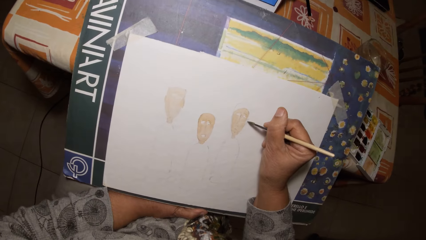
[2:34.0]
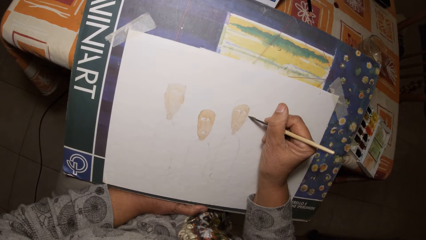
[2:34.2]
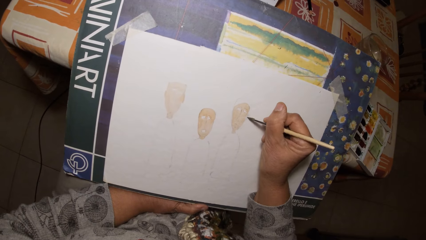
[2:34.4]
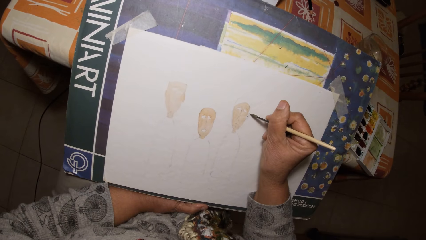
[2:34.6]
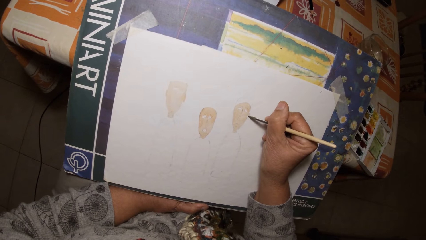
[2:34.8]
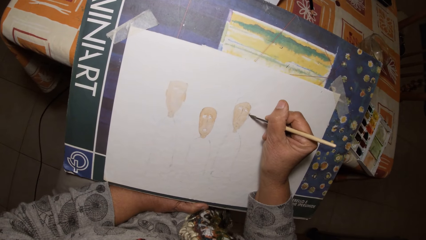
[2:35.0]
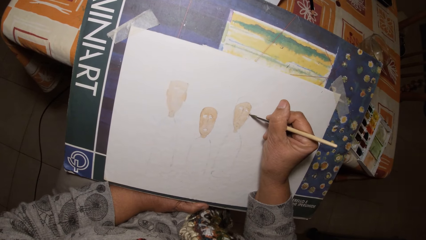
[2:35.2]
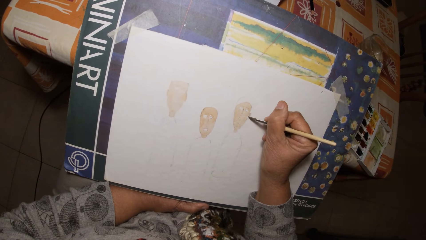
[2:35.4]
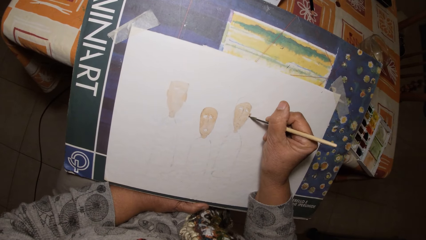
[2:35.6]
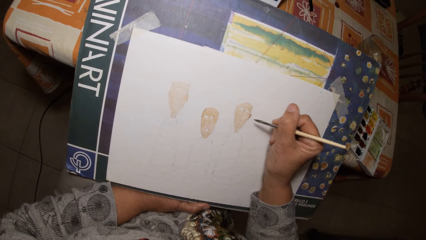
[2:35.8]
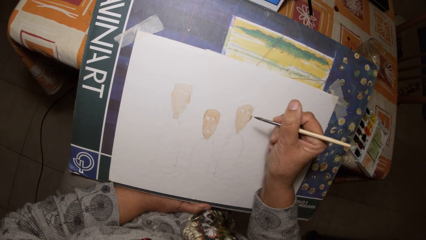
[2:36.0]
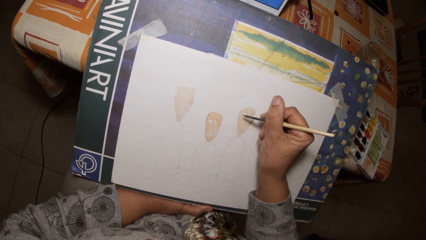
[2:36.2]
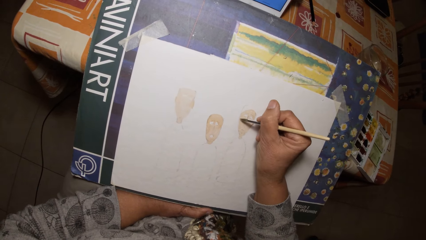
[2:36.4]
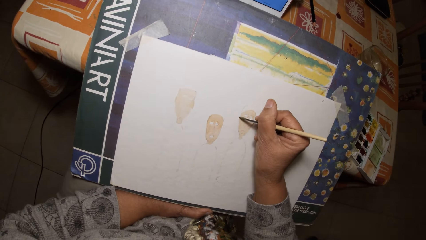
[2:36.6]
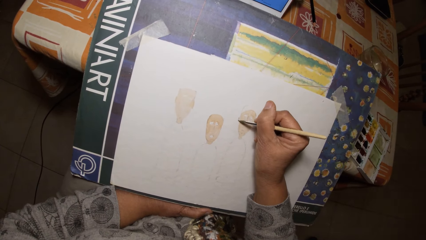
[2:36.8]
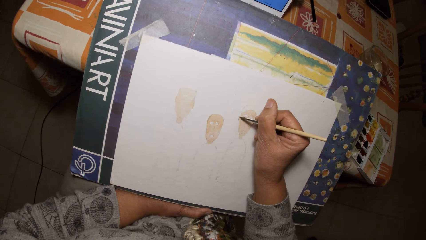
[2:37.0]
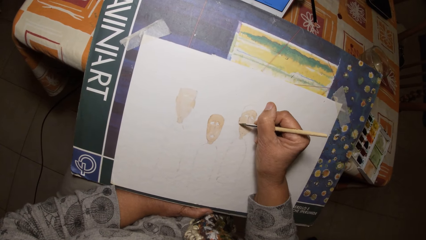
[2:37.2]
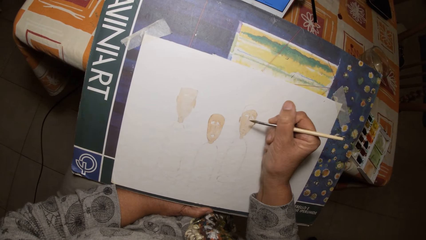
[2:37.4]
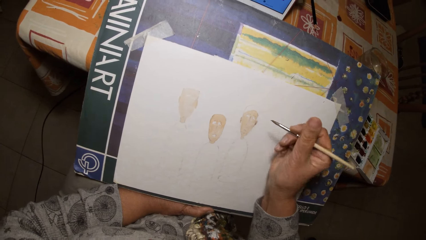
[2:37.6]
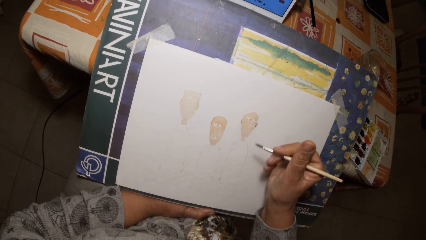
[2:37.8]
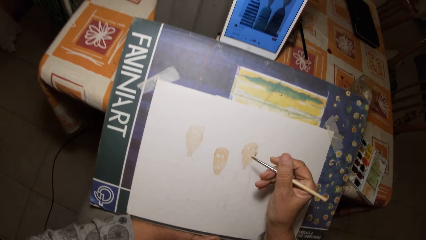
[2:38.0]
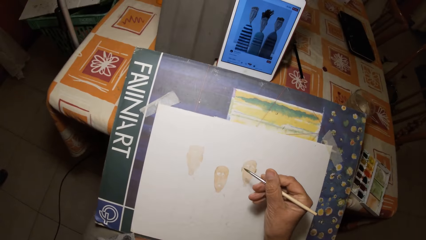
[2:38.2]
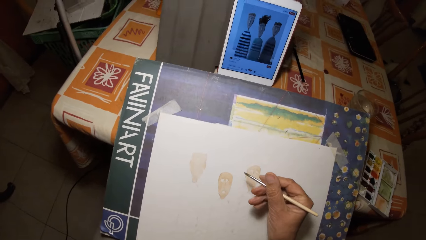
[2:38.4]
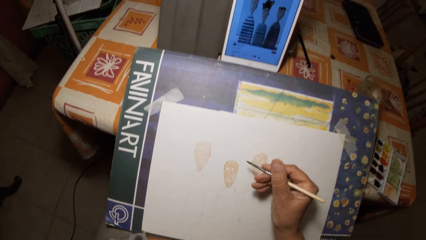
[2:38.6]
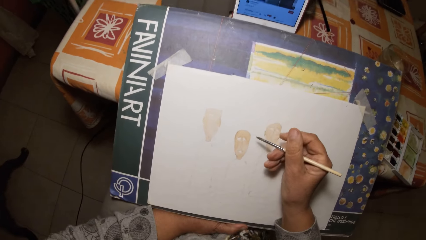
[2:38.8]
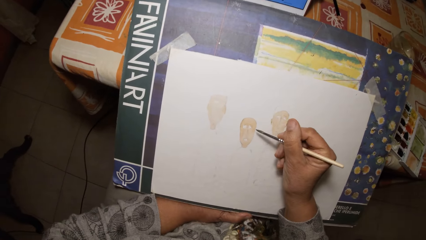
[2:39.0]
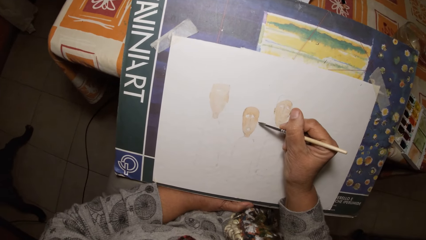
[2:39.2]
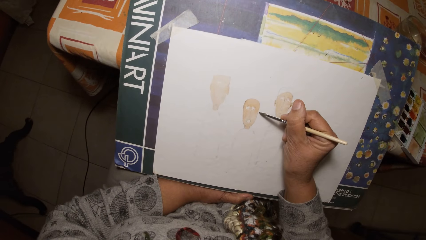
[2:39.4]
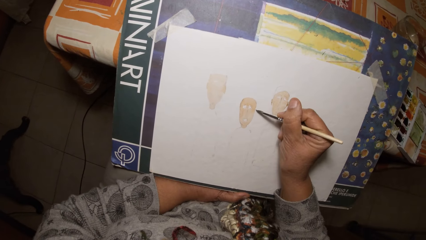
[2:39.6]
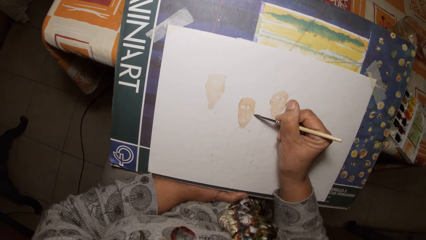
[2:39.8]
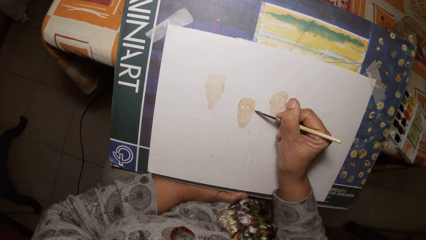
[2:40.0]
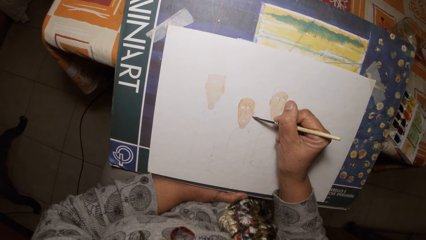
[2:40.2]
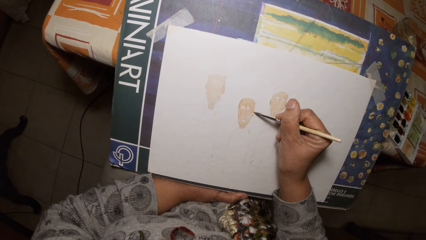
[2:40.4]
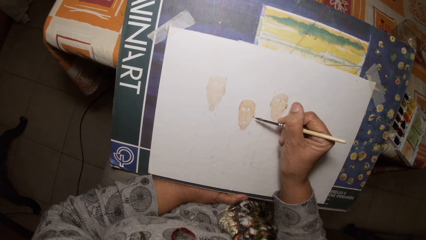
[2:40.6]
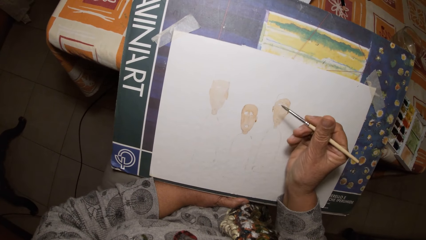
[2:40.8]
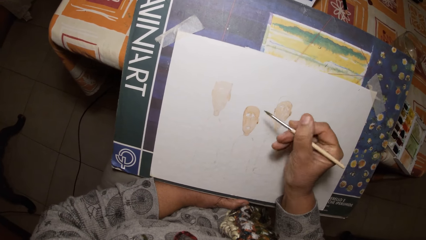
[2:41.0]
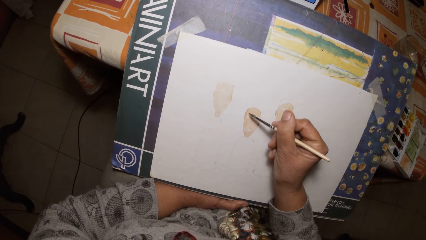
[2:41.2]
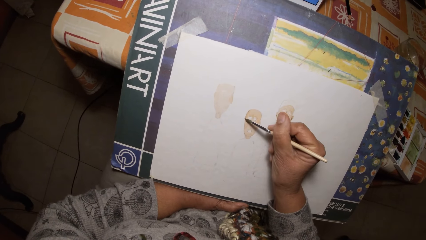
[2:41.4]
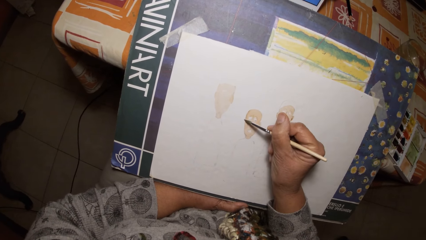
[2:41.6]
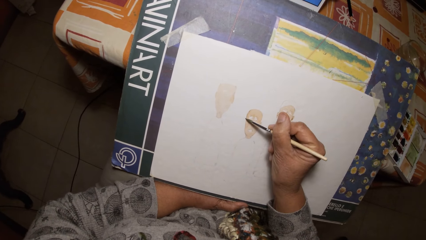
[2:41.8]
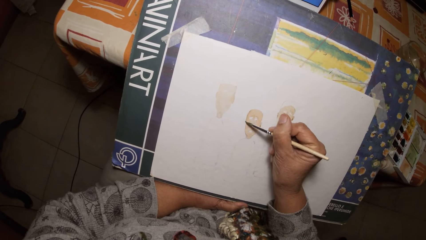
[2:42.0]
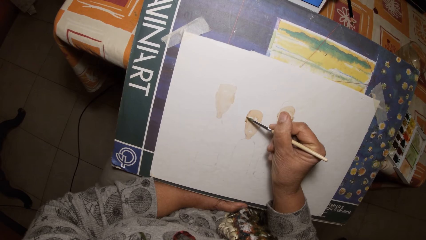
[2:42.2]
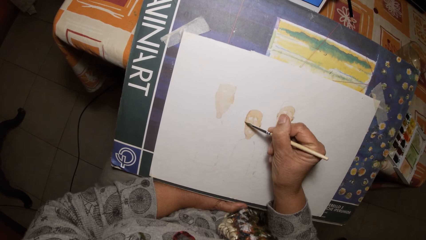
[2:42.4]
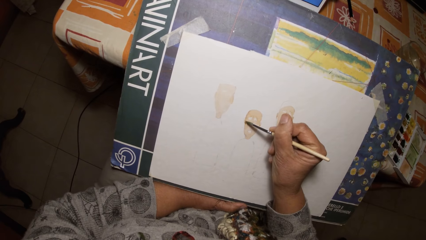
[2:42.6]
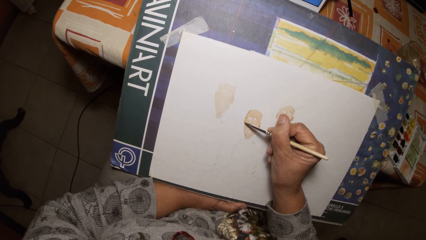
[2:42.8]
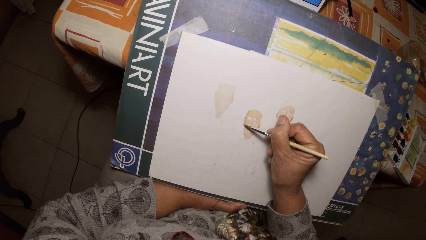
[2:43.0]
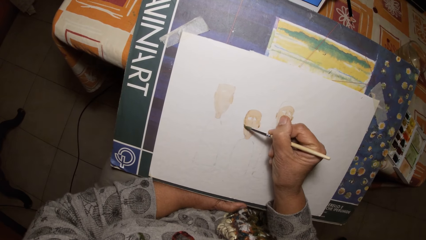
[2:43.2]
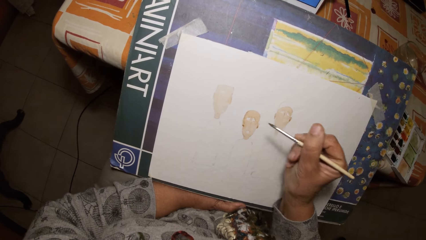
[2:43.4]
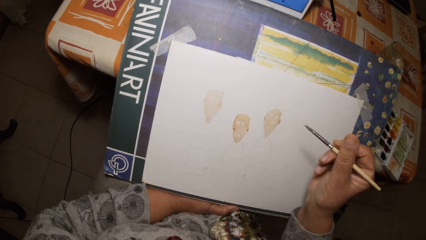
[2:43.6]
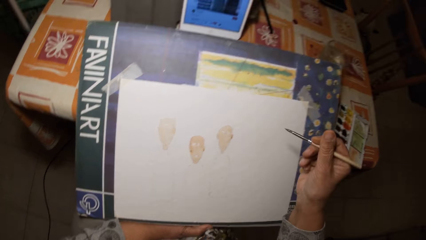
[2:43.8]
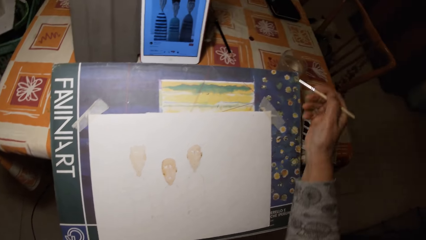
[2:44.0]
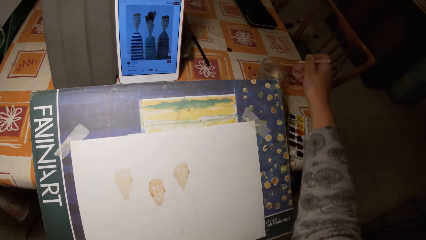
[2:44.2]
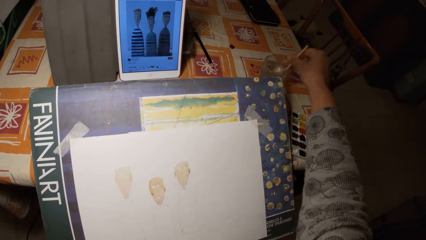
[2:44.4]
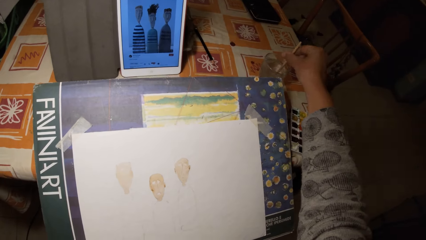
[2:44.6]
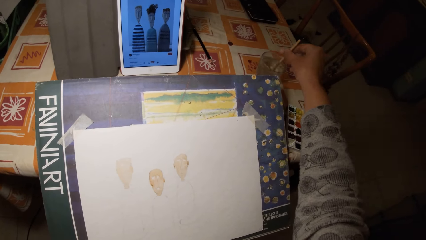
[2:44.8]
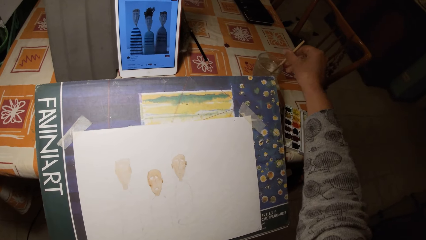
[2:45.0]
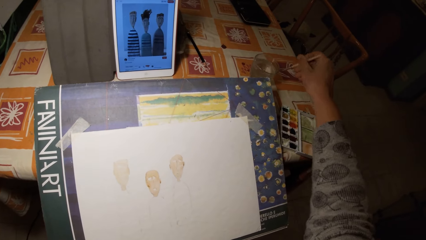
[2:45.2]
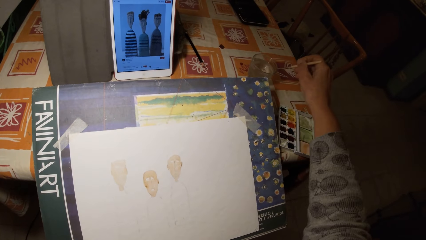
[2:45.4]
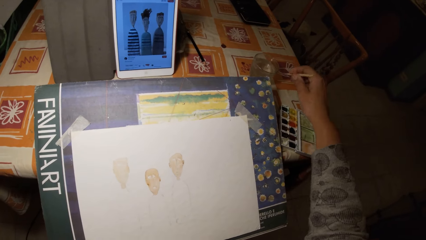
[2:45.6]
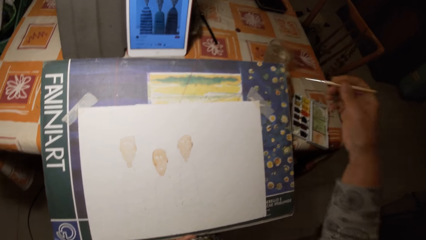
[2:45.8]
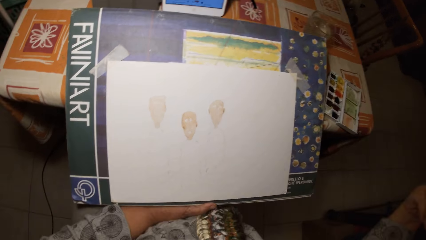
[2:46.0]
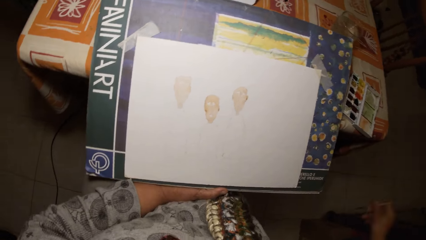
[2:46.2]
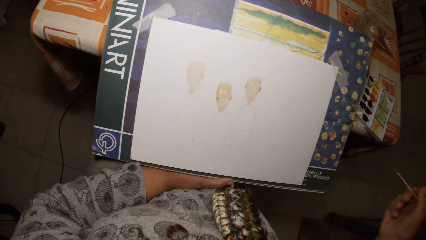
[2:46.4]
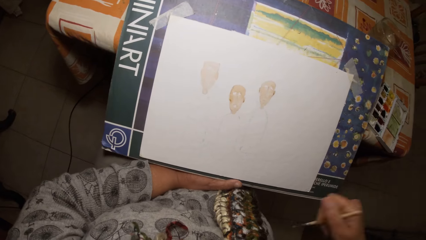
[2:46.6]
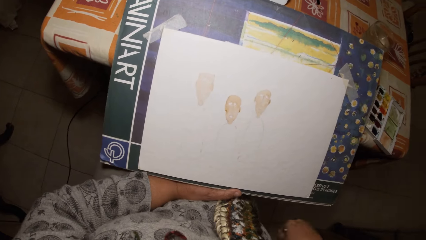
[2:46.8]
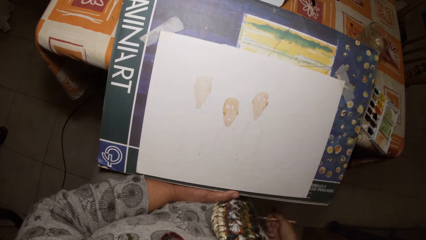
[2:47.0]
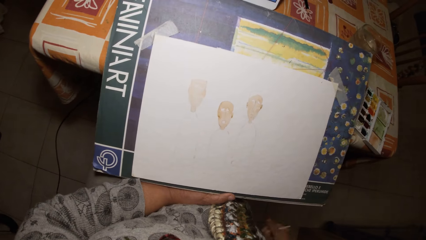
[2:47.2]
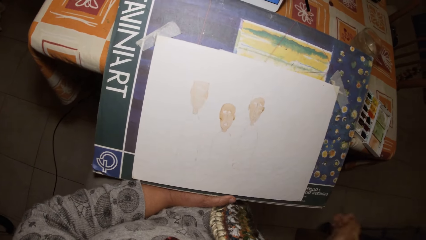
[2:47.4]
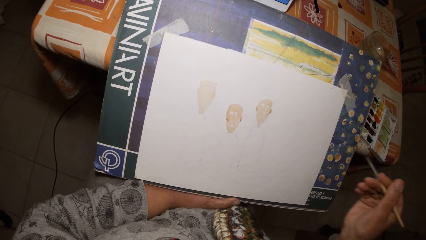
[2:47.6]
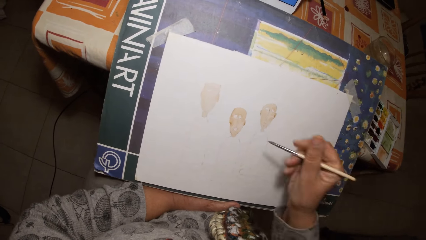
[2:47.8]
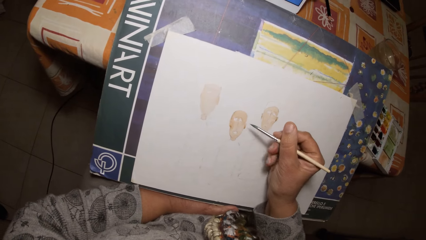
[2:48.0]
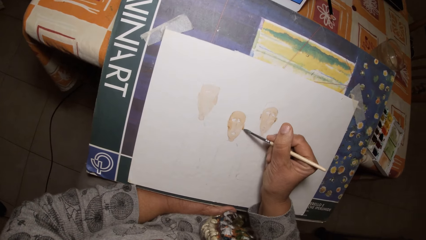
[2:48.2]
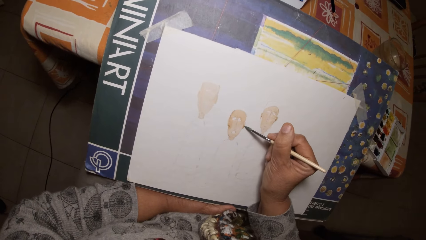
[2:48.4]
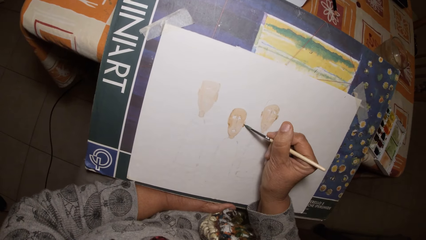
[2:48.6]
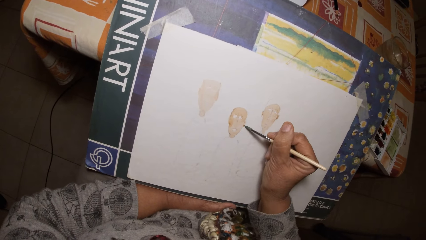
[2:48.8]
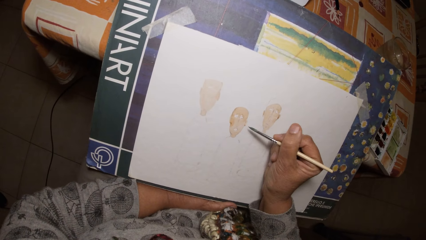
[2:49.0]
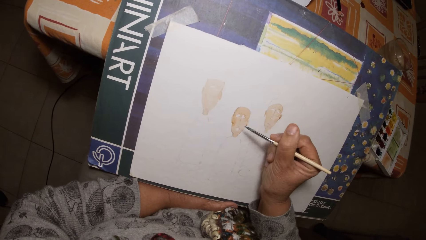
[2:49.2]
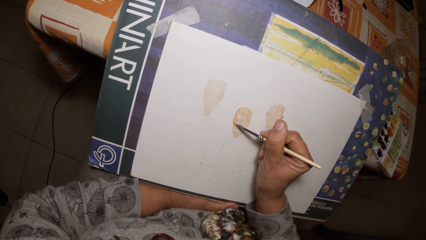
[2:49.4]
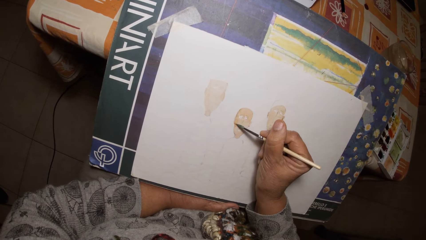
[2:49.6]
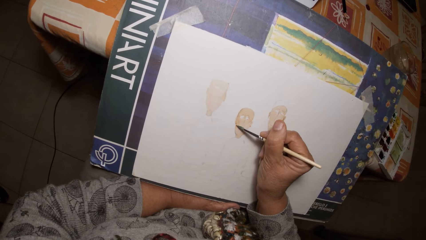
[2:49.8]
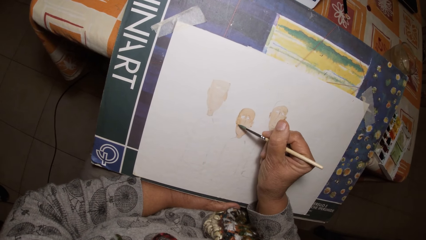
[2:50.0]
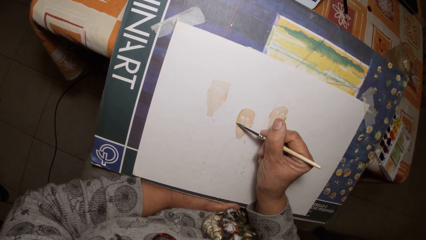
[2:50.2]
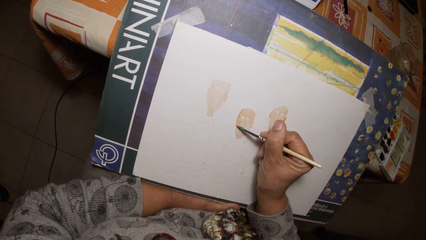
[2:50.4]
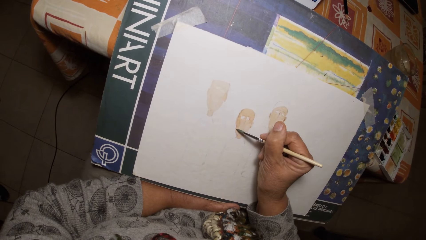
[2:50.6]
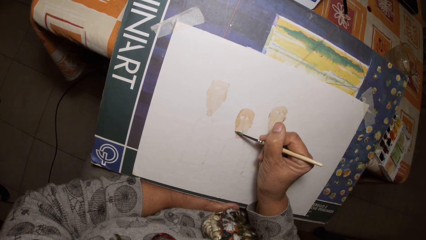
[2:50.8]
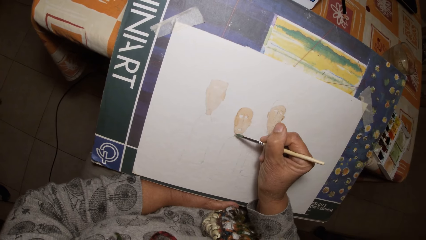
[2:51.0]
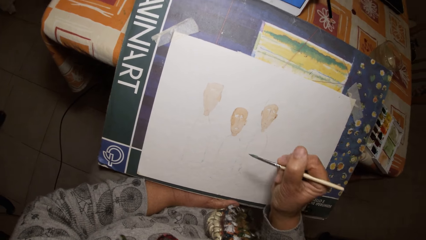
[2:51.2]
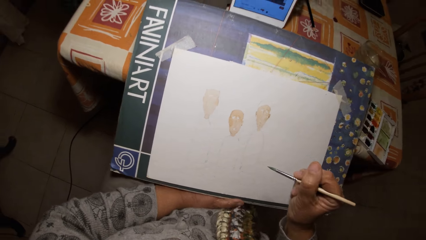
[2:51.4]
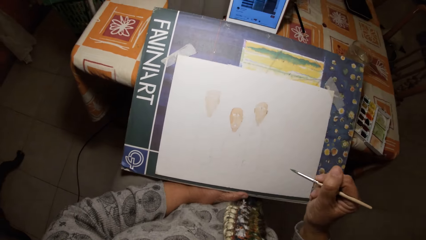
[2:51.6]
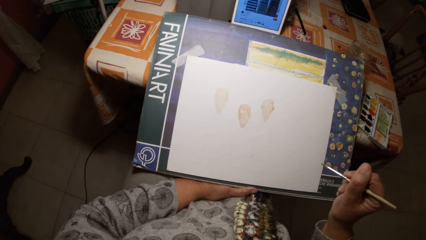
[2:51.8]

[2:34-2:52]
The camera wearer paints on the paper with the paintbrush. They look at the picture in the iPad. They paint on the paper with the paintbrush. They dip the paintbrush into the water in the glass cup and shake the paintbrush in the water. They stir the brush in the water. They clean the paintbrush on the glass cup. They flap the paintbrush. They paint on the paper with the paintbrush.
